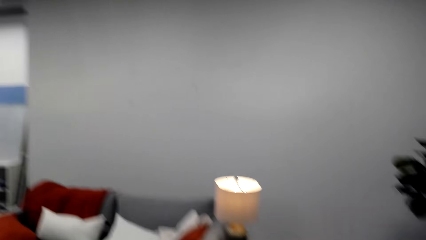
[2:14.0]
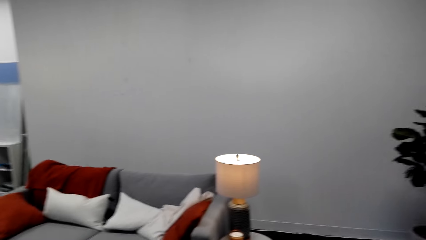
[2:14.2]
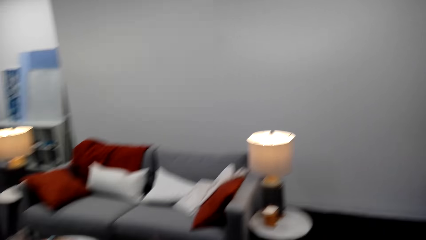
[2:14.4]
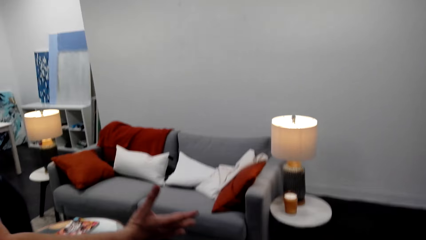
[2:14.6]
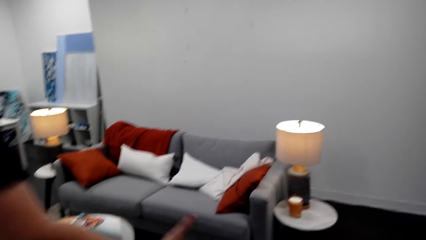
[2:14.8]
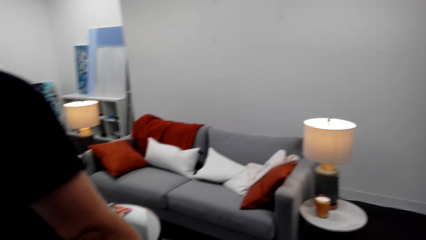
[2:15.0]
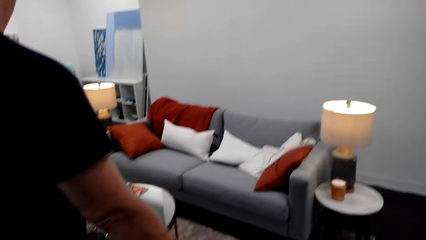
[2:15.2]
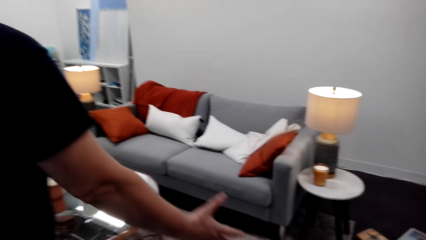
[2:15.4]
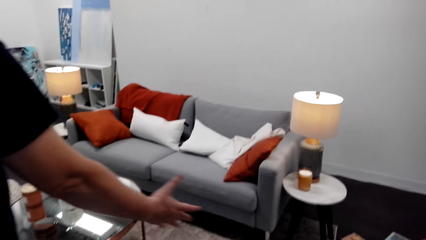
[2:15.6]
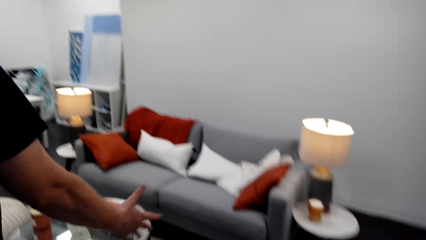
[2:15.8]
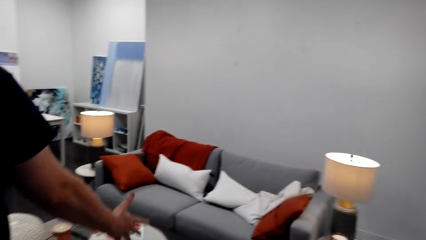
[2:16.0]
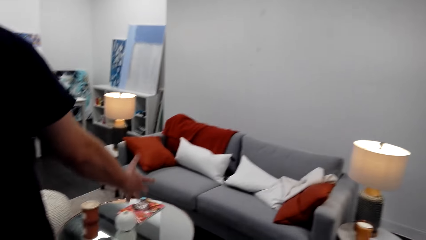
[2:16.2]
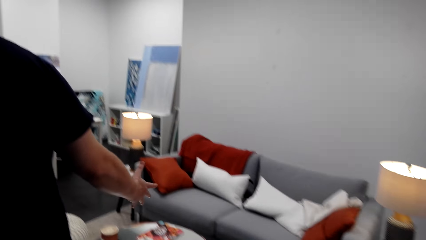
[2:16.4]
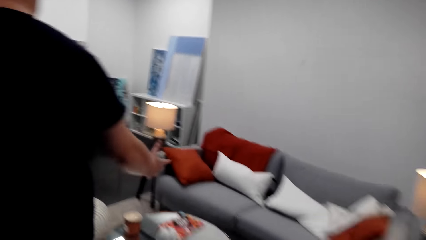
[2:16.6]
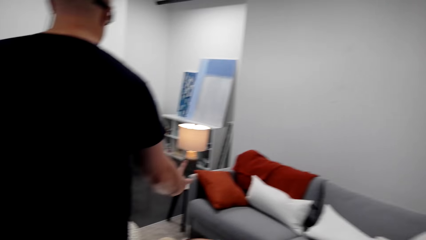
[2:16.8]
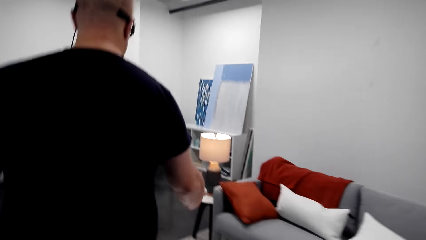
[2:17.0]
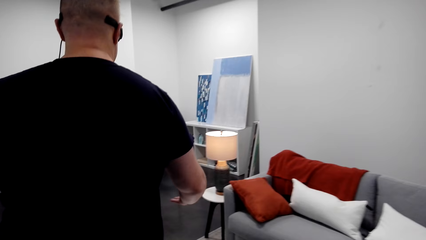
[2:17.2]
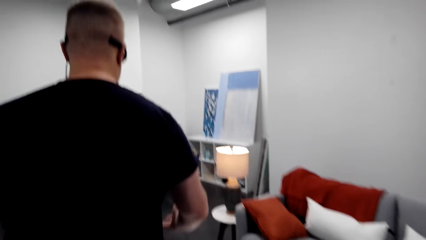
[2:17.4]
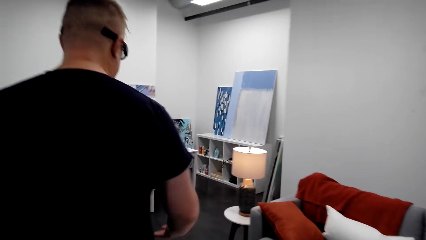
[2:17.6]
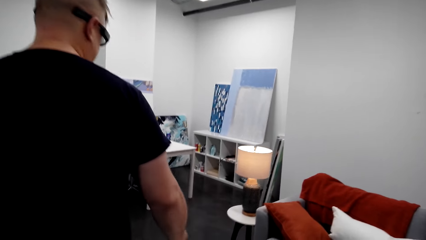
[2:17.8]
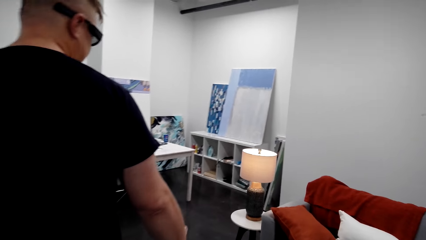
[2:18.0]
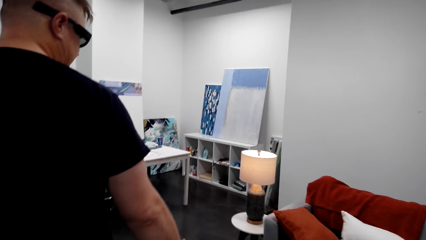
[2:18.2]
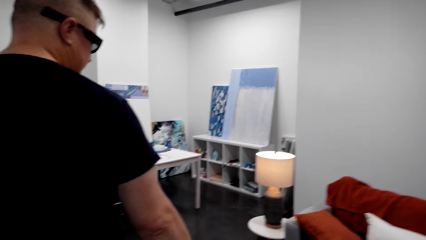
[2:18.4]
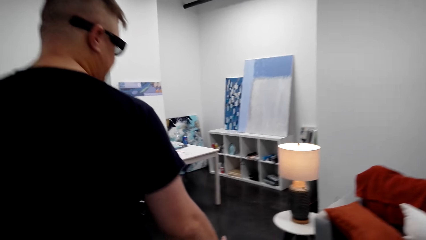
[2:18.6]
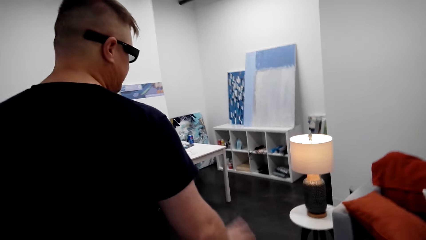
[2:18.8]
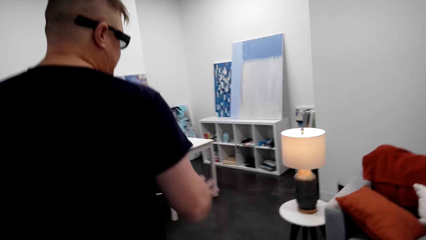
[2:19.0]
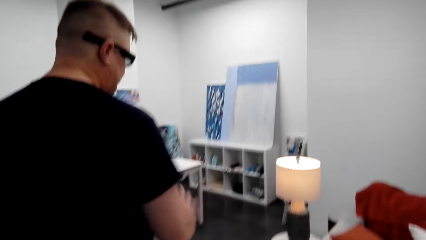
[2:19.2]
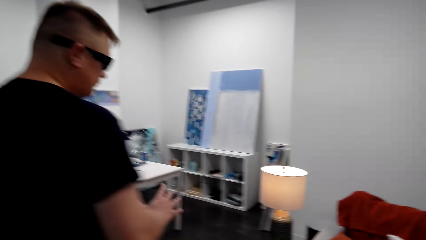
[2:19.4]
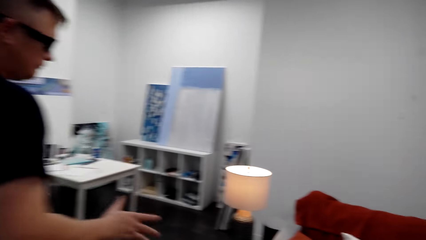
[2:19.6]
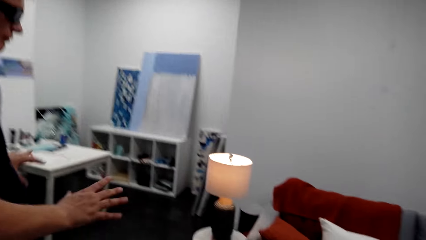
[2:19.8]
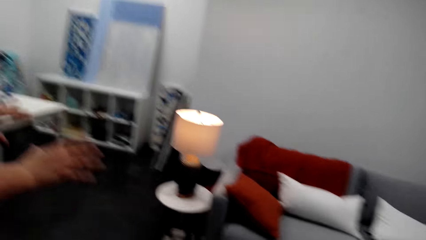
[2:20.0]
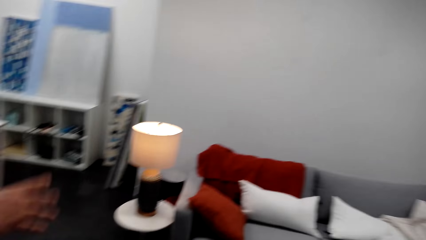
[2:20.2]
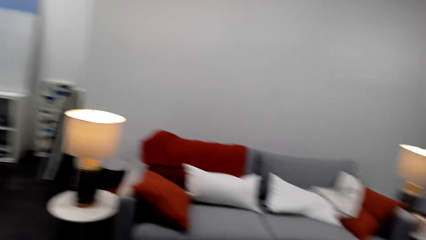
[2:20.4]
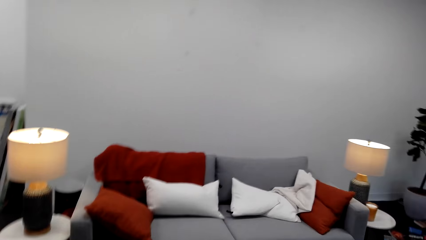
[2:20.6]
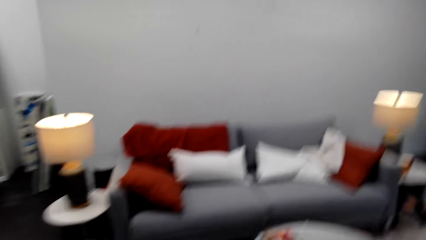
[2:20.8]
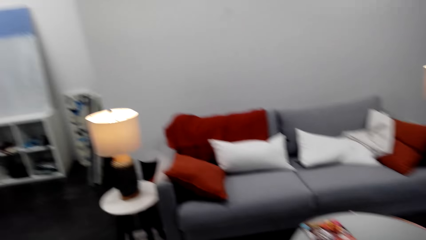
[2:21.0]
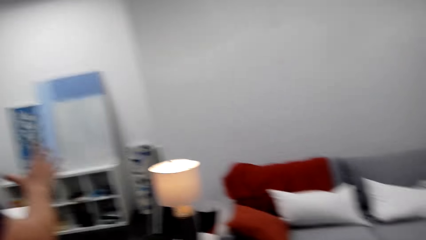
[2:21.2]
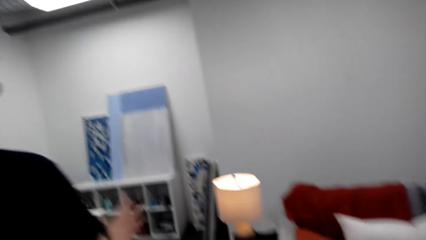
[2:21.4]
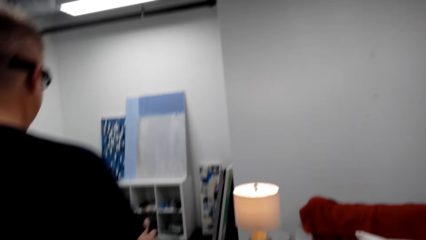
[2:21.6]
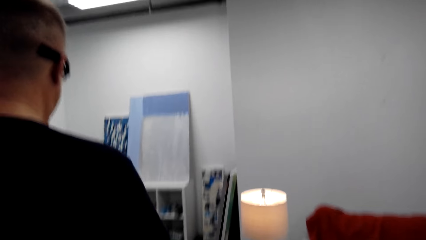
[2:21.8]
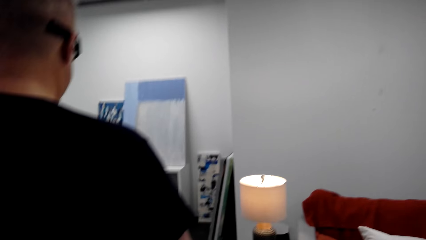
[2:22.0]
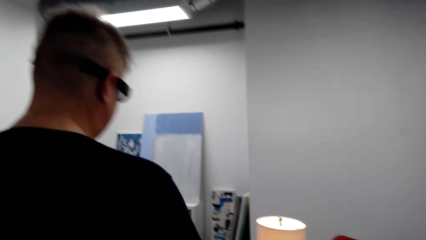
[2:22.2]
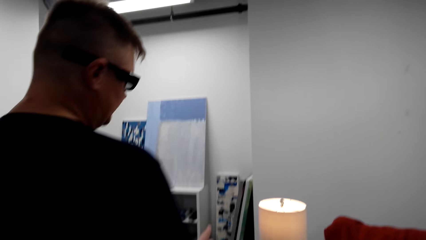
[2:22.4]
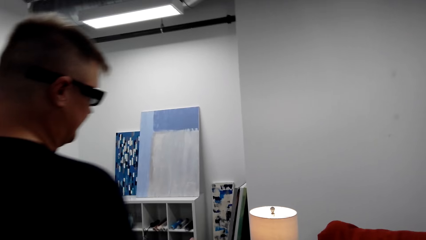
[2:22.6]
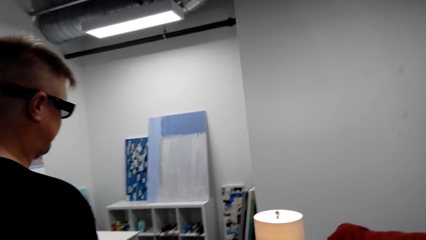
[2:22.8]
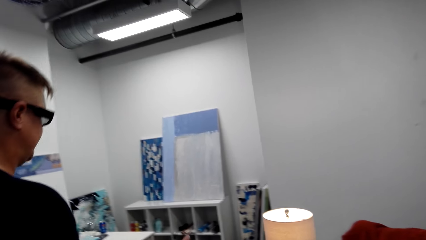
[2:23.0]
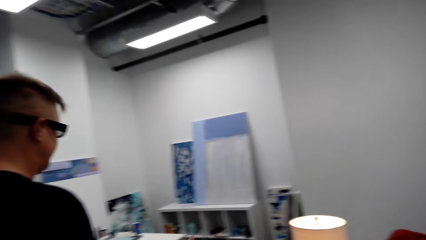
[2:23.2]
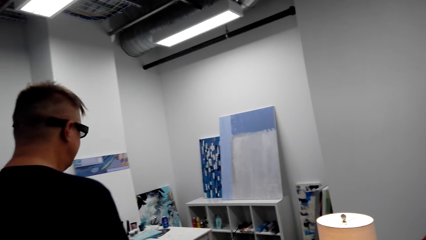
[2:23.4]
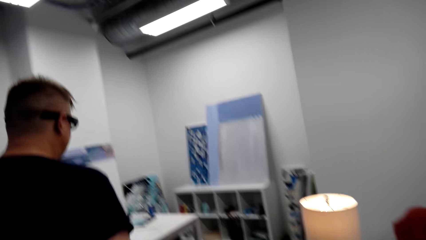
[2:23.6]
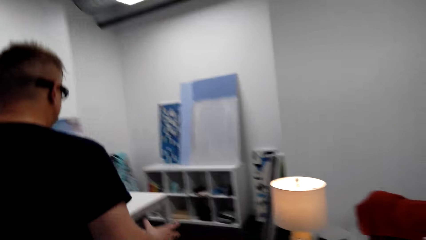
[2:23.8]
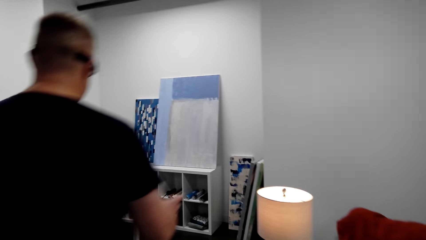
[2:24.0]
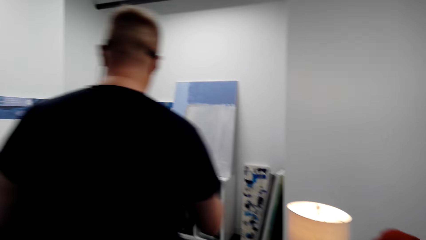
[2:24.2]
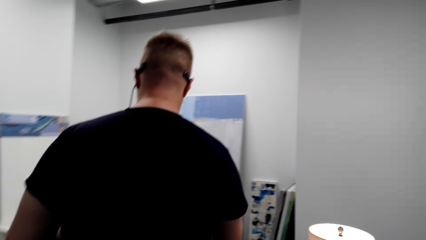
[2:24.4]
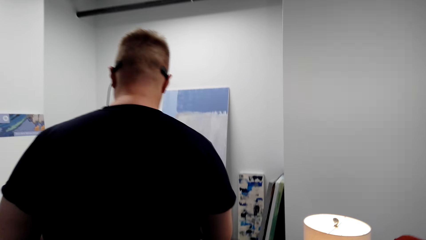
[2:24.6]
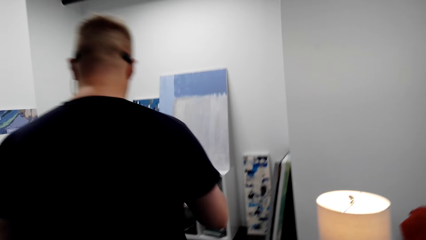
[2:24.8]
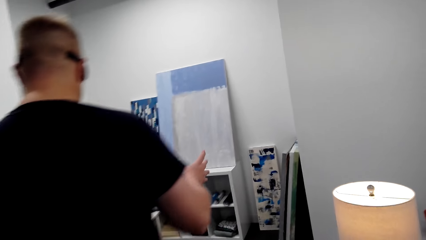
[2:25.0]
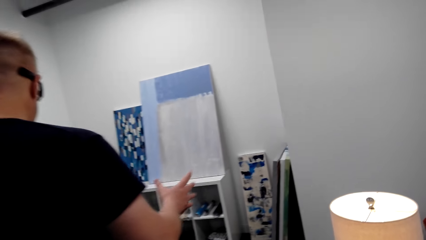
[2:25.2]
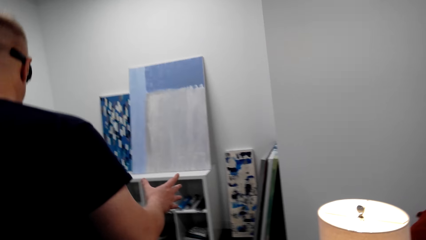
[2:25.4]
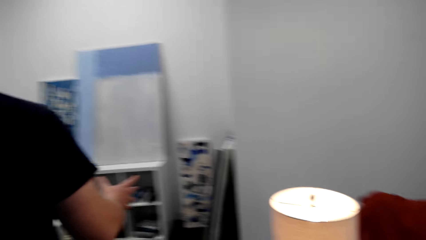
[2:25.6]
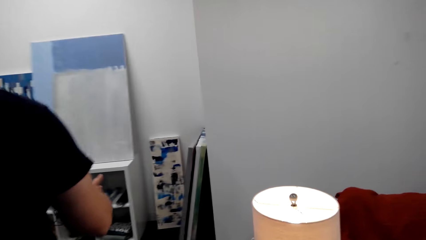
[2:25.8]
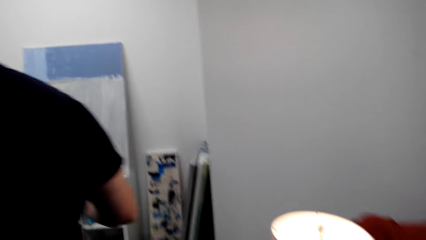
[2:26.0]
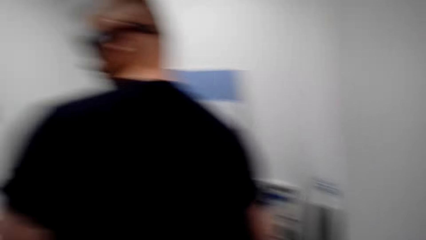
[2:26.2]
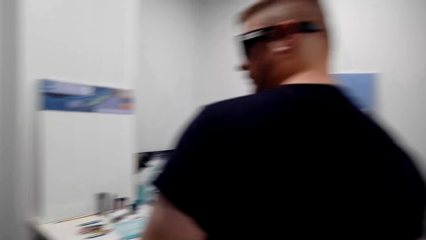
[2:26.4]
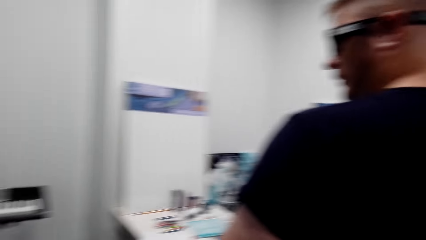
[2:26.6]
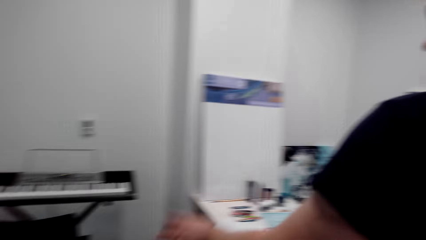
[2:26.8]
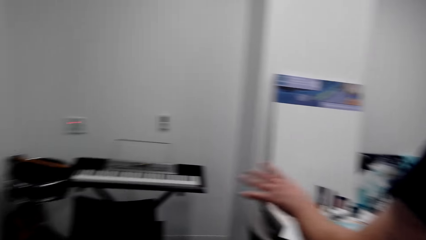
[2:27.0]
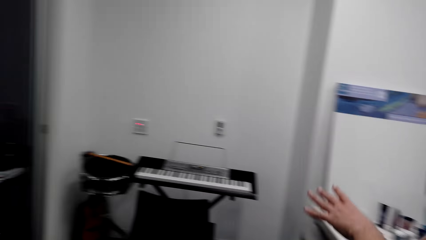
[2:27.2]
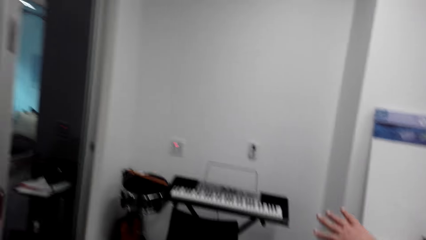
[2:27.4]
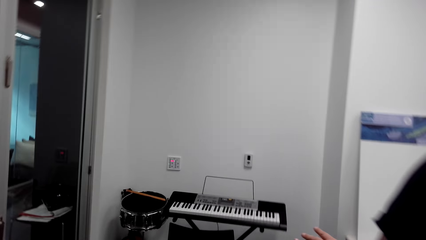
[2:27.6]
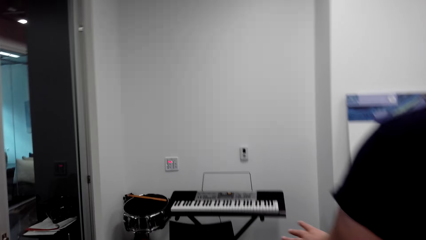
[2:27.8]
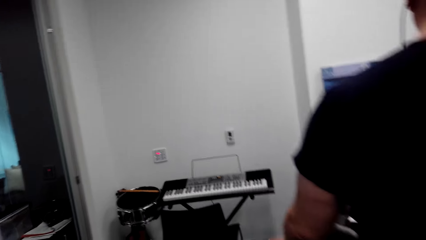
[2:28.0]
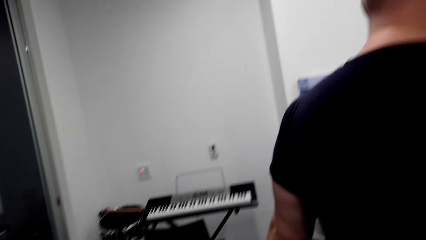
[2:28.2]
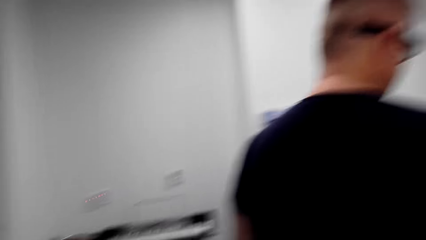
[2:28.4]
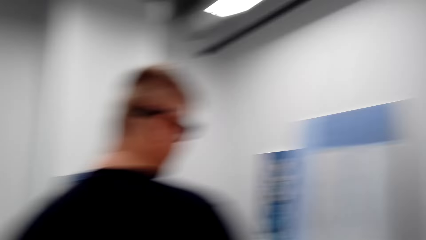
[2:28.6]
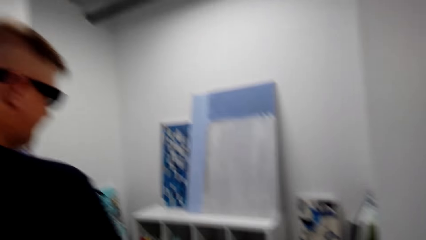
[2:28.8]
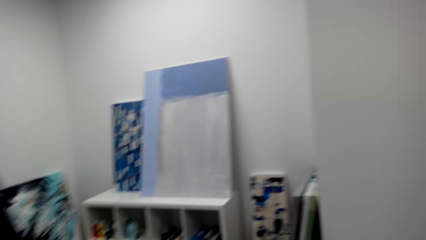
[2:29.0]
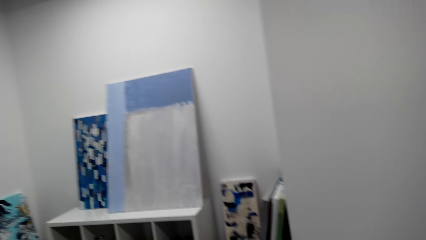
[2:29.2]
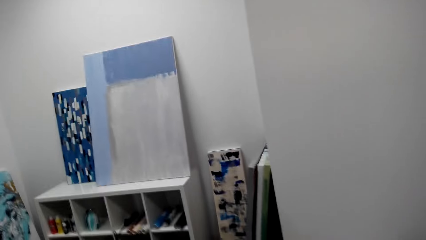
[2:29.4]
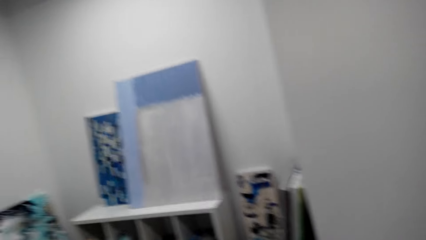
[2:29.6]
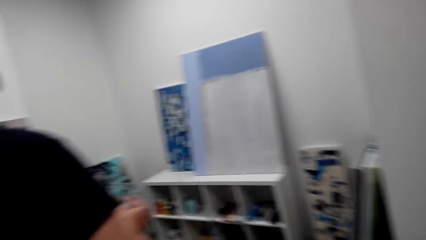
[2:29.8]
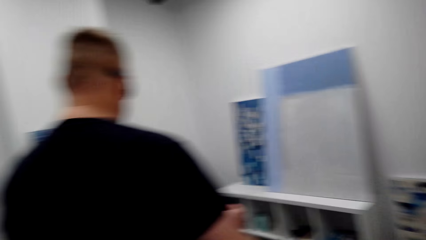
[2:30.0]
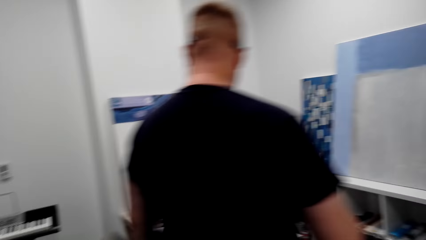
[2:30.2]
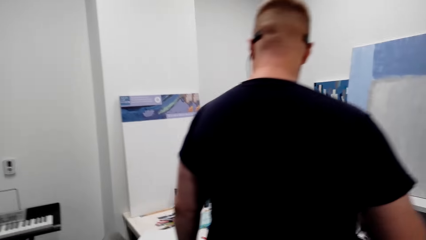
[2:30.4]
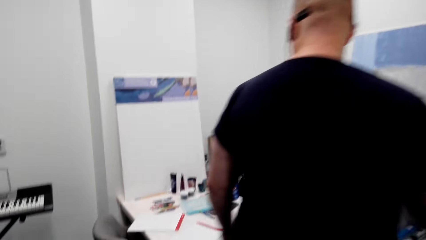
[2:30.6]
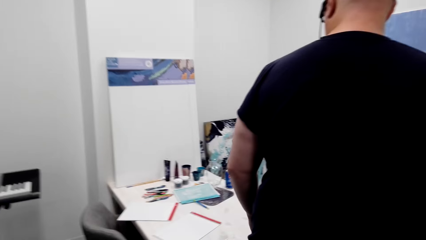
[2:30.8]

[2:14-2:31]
A man stretches hand and moves. The camera wearer moves. The man speaks to the camera wearer.
